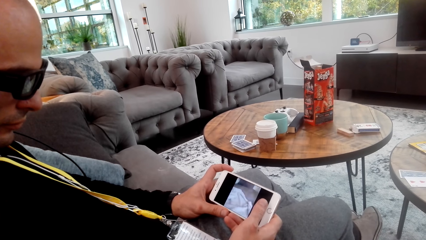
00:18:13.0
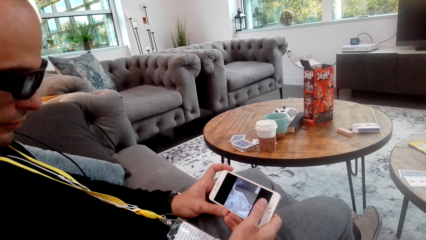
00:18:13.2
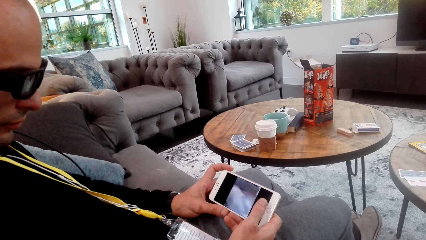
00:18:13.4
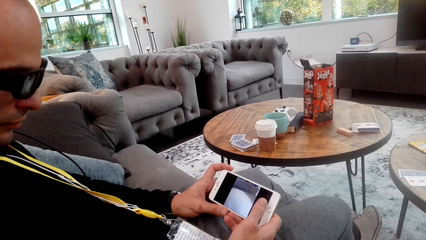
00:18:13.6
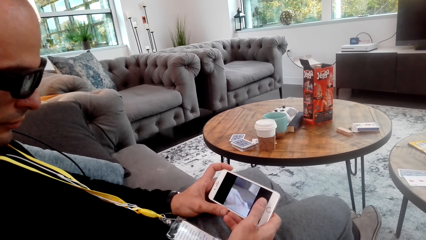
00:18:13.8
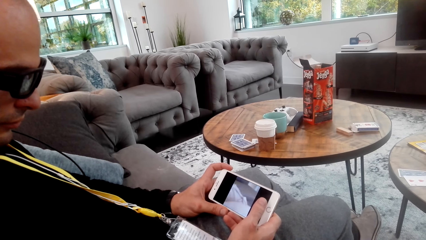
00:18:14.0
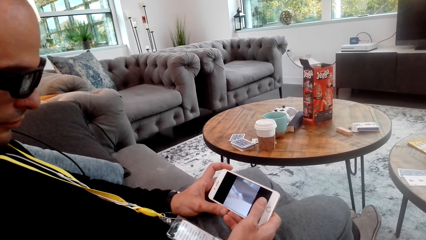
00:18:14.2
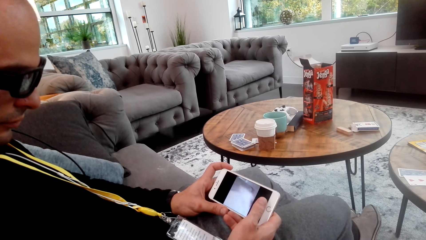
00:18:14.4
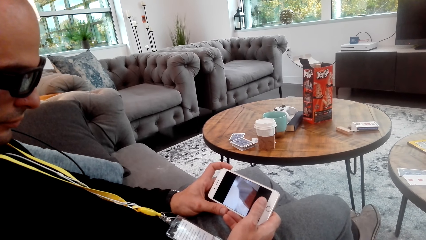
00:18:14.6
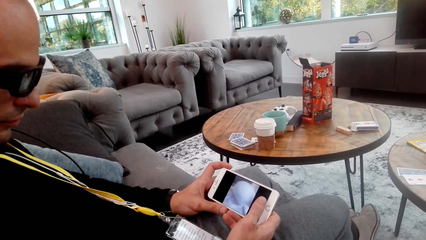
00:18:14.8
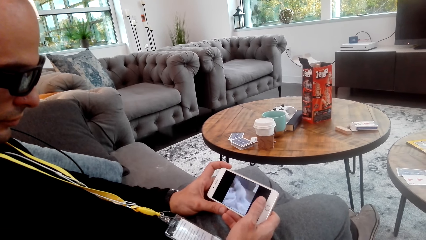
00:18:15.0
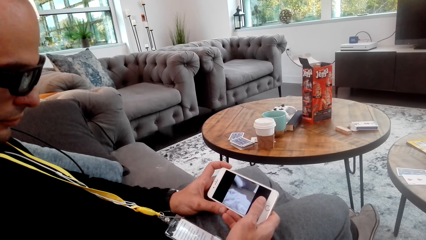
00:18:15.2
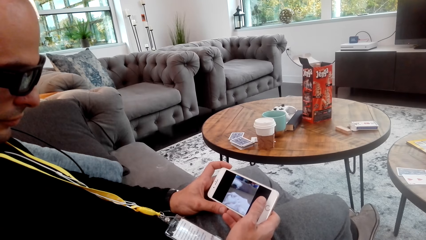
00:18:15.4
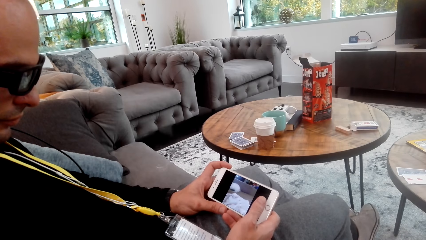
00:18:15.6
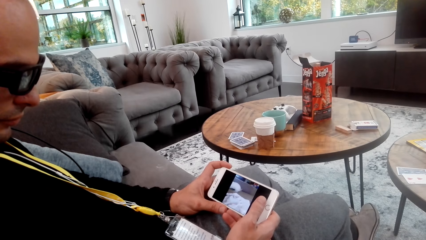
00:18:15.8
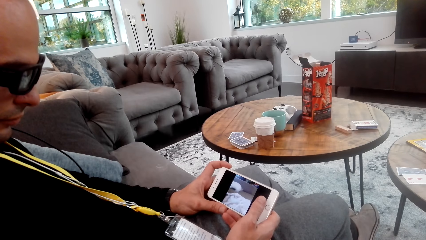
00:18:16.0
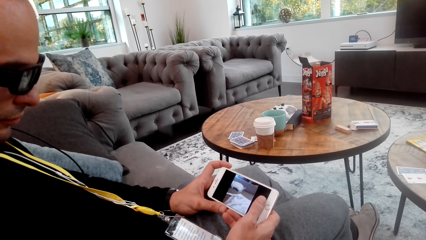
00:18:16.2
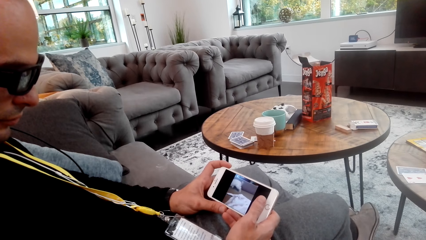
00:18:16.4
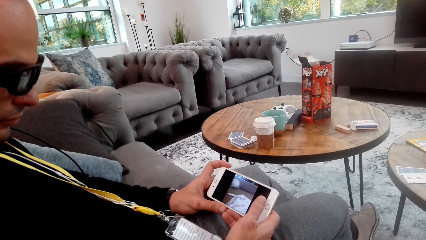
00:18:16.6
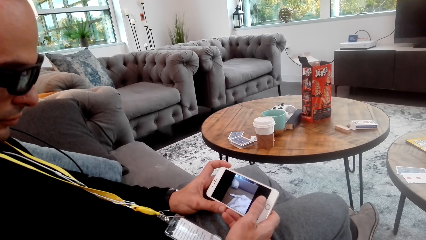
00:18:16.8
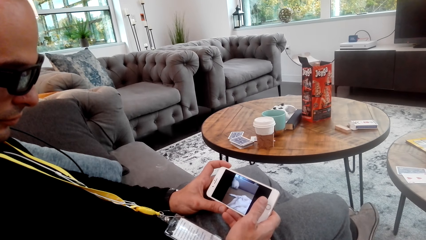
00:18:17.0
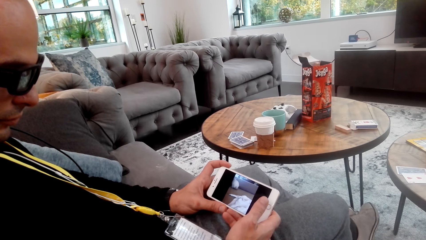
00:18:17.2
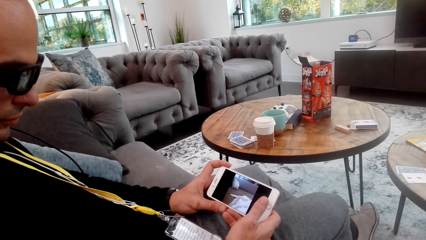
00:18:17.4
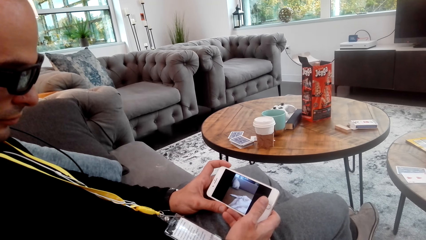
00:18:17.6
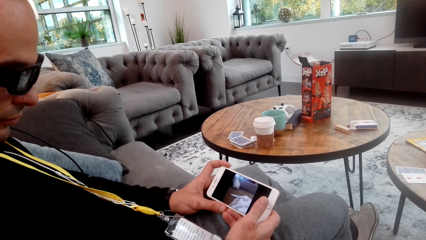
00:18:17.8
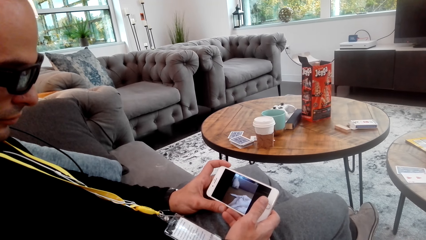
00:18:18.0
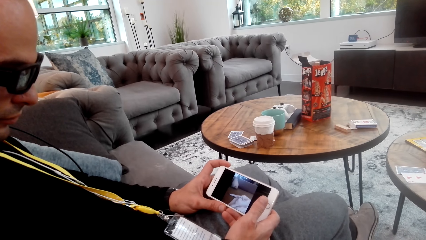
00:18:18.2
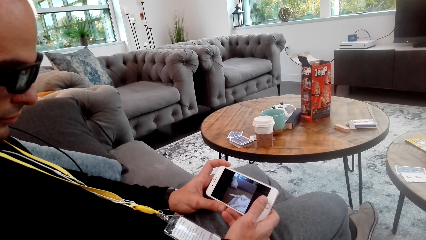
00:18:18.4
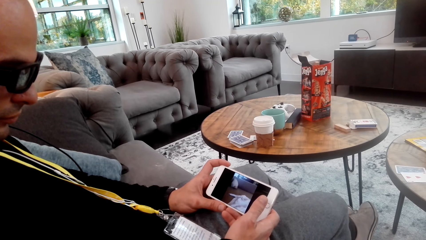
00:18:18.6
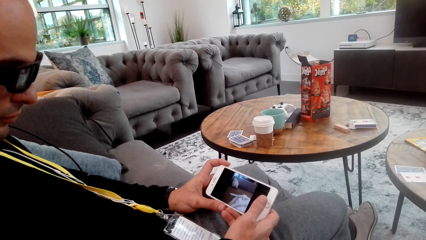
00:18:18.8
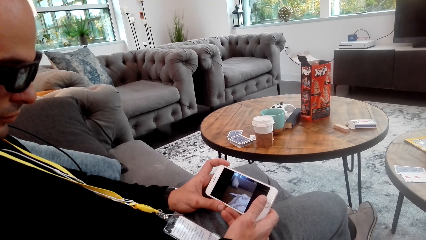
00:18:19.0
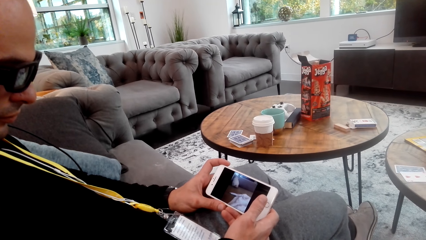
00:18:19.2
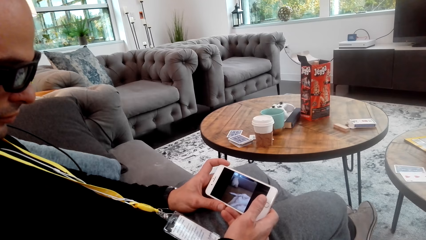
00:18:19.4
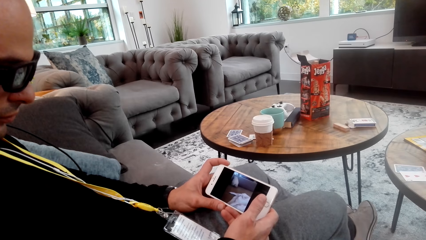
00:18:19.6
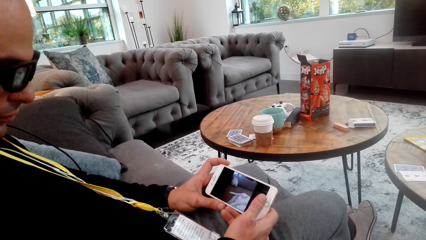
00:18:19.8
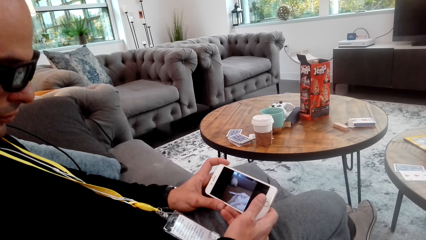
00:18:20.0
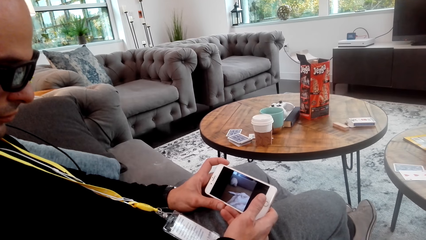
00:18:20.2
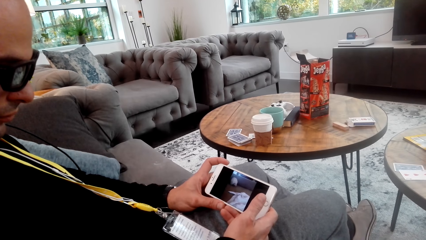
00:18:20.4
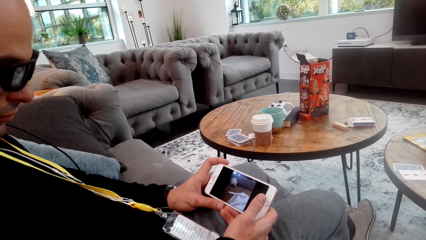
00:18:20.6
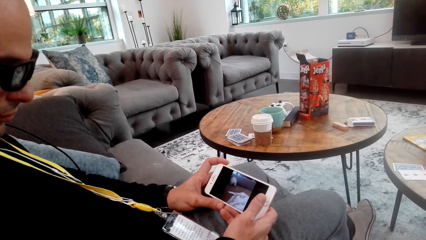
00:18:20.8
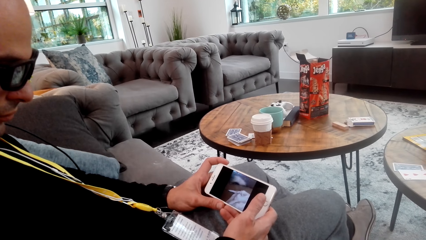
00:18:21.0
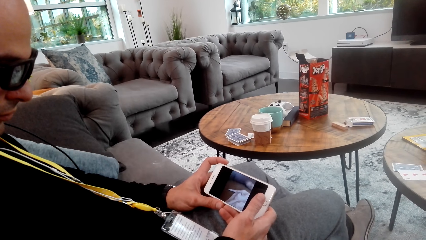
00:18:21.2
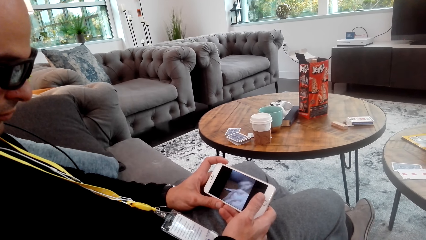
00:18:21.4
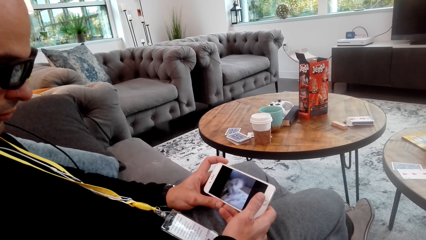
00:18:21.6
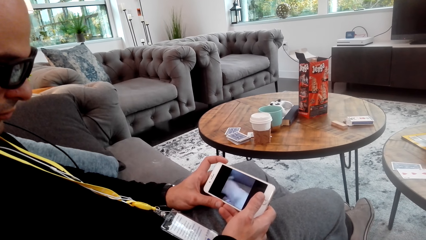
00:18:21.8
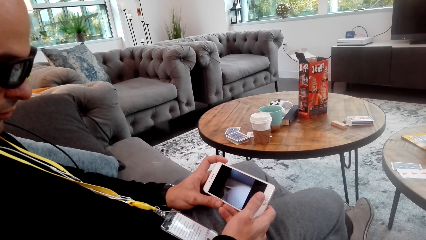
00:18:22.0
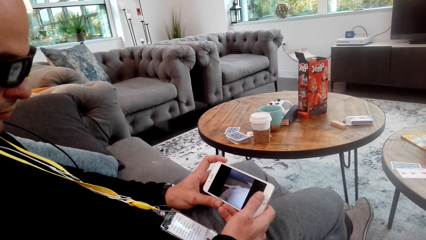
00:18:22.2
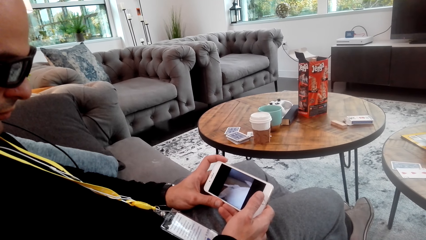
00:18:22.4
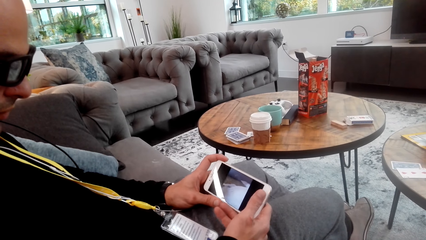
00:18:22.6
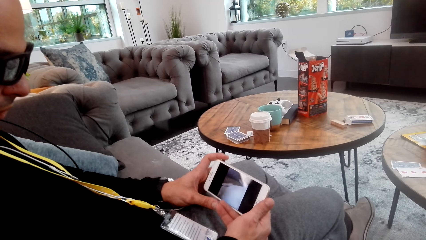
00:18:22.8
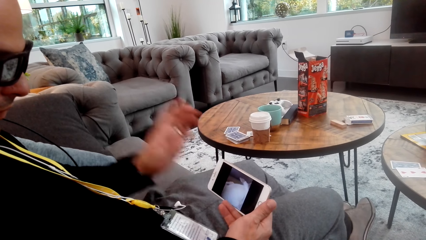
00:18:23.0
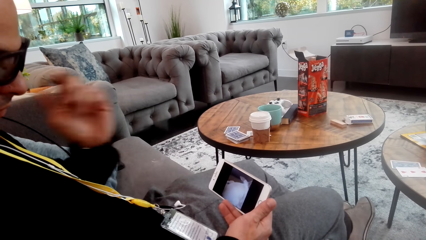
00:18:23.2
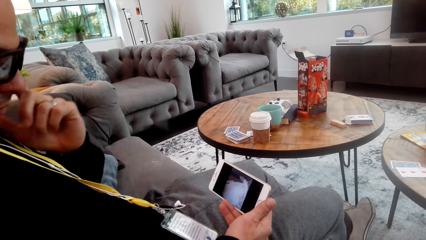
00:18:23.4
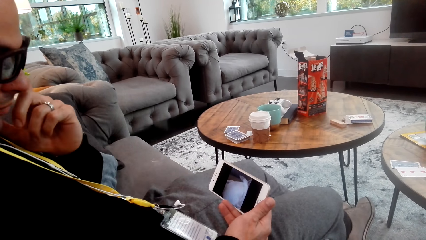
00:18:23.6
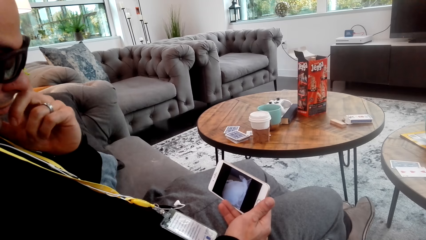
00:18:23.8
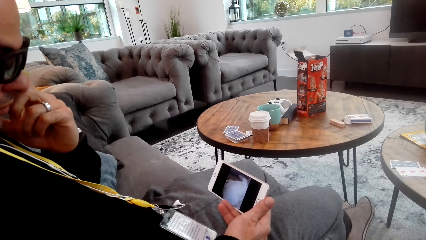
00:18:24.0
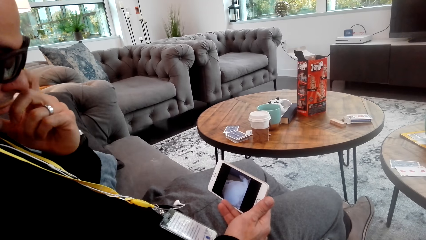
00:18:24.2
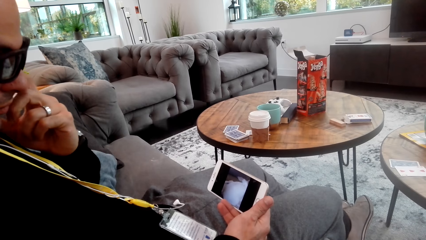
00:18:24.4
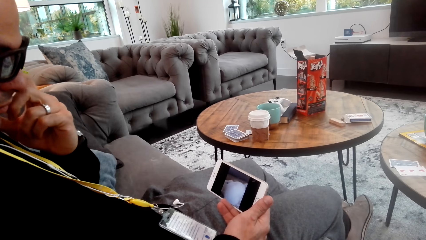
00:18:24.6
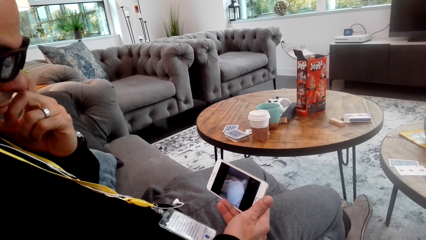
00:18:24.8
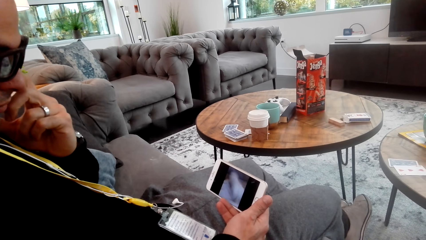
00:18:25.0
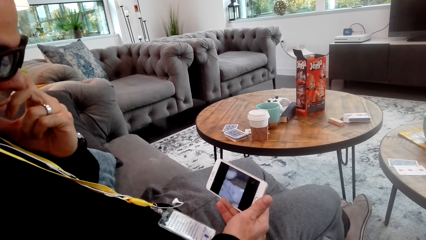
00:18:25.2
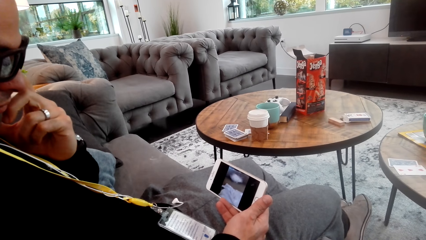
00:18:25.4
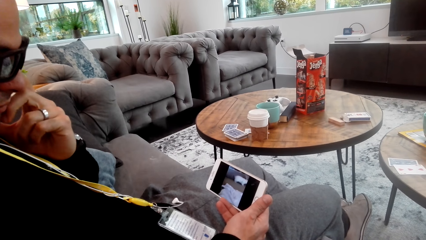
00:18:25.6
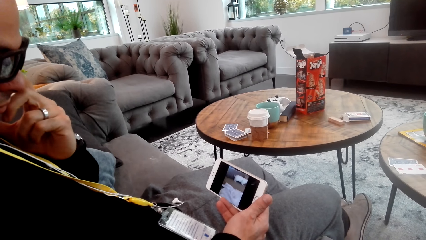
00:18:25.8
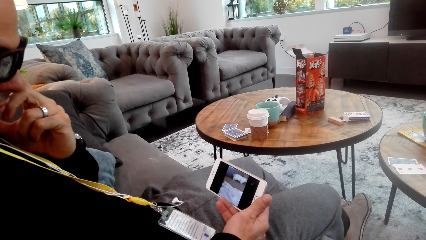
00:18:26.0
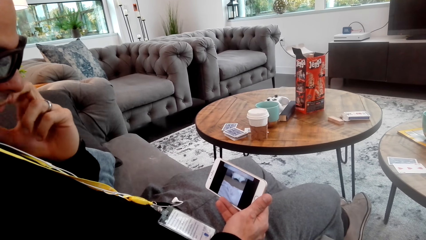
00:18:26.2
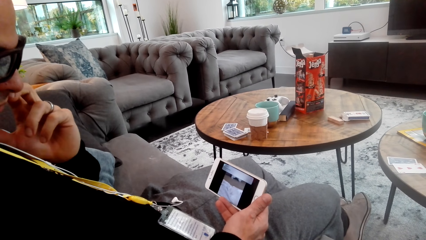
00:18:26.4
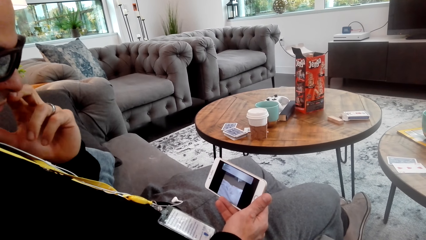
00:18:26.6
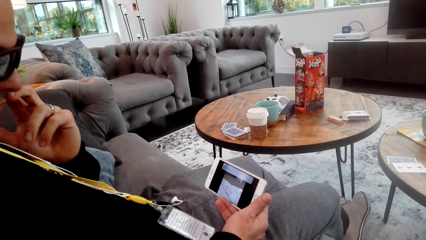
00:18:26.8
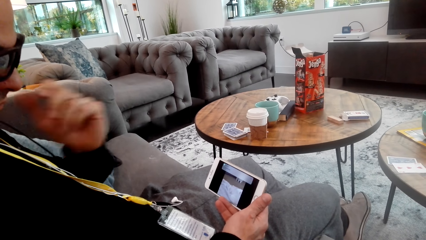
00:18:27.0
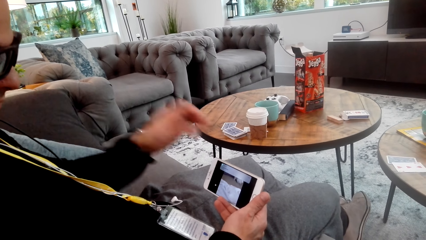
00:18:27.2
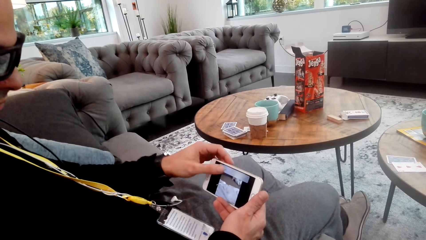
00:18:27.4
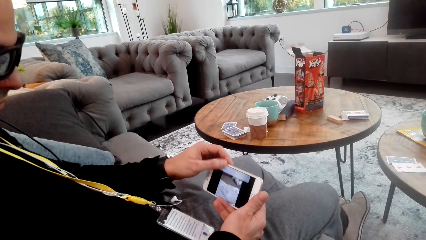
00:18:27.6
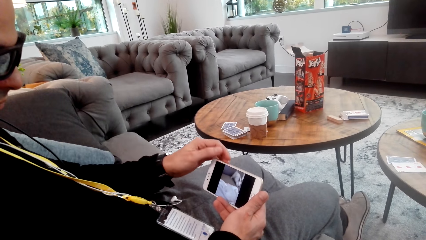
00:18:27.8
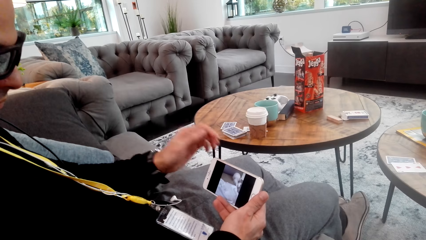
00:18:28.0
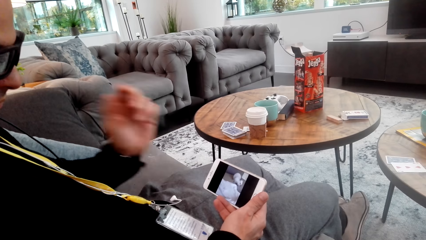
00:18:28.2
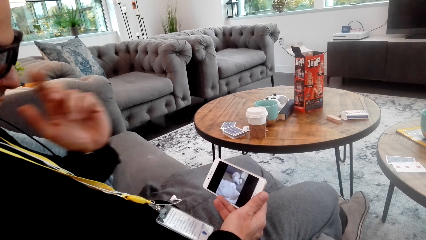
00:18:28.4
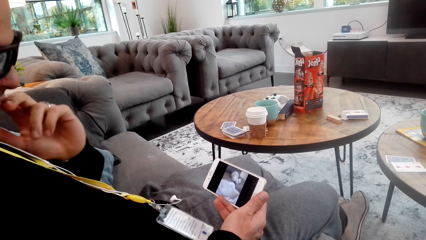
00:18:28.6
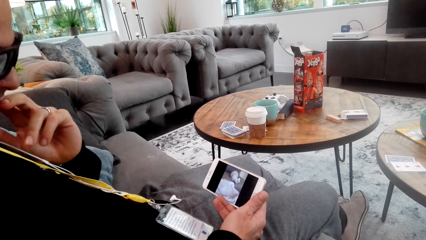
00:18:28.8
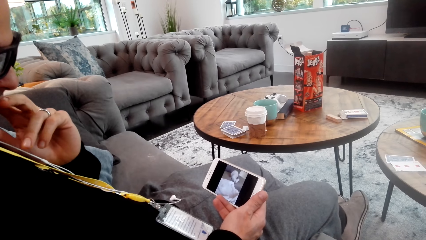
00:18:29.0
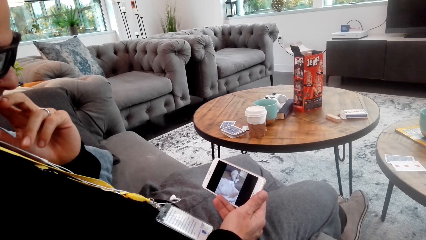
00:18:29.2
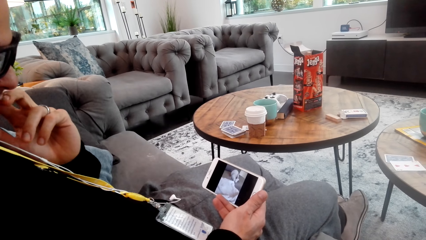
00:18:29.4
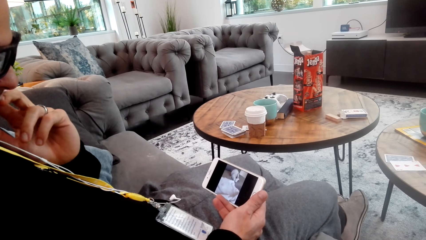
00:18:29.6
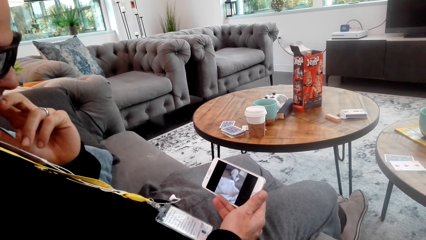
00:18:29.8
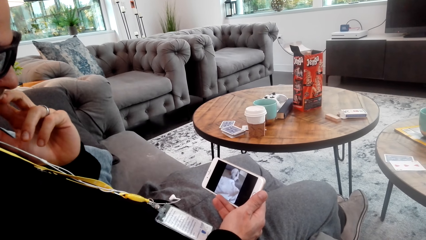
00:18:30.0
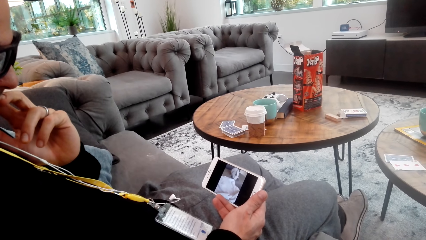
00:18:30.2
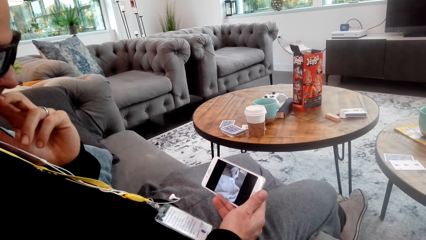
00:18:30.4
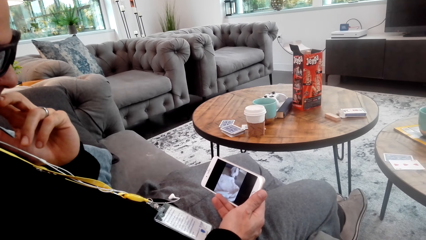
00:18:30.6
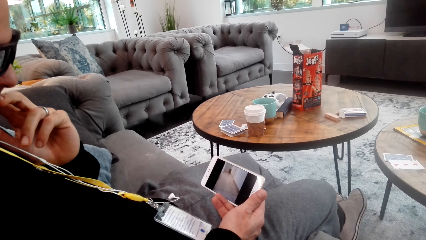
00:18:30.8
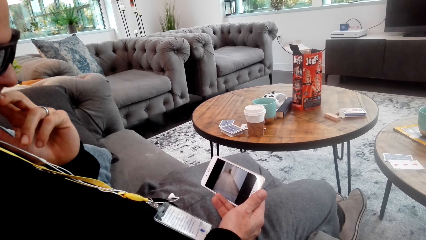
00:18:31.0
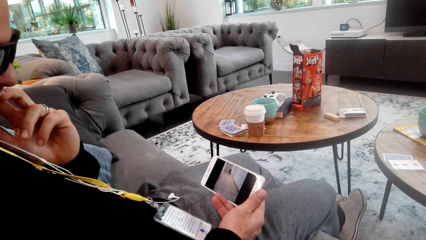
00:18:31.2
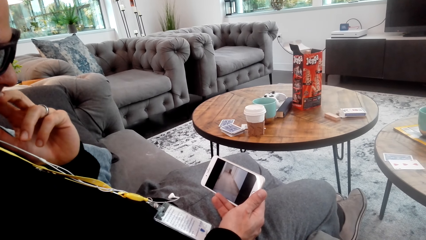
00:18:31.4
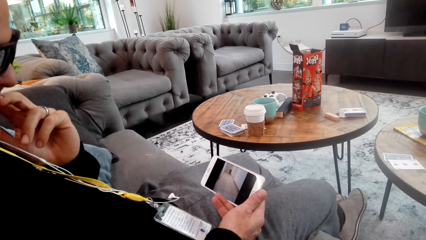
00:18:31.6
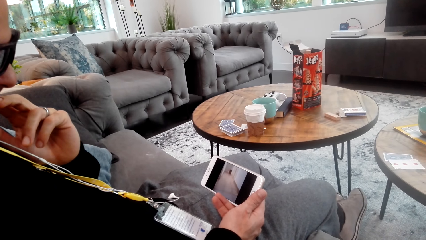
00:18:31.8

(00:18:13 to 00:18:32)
A man raises his hand and uses his phone. The man touches the phone's screen. The man watches a clip on the phone.
